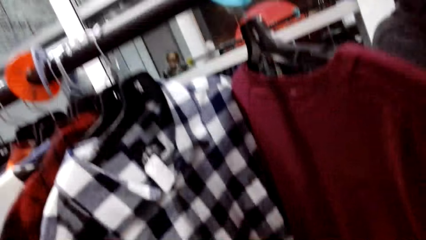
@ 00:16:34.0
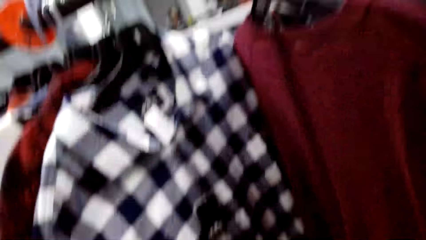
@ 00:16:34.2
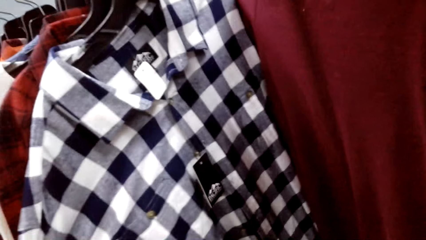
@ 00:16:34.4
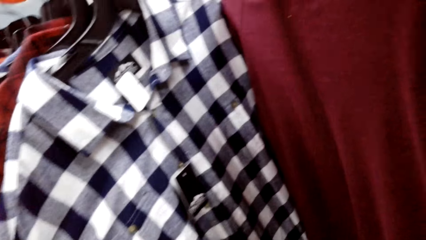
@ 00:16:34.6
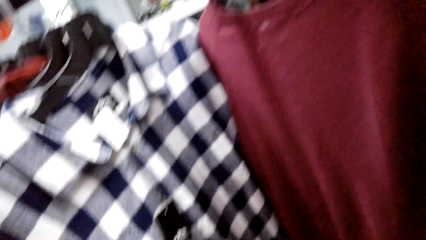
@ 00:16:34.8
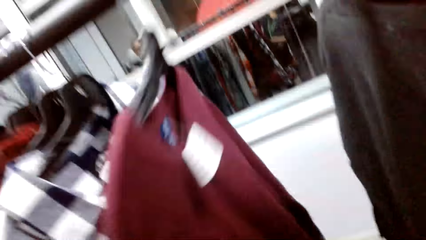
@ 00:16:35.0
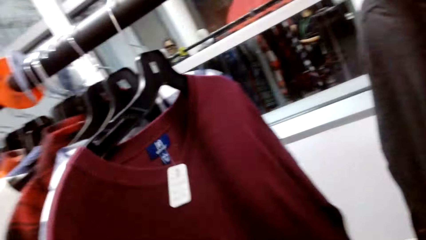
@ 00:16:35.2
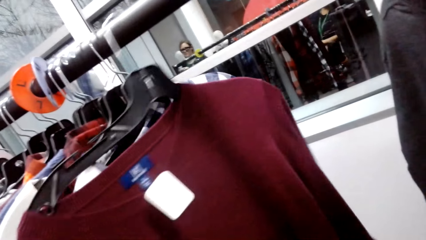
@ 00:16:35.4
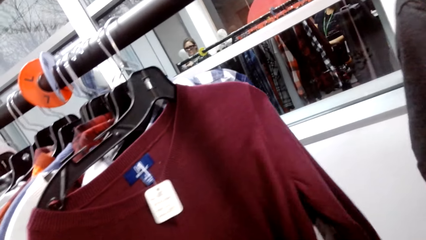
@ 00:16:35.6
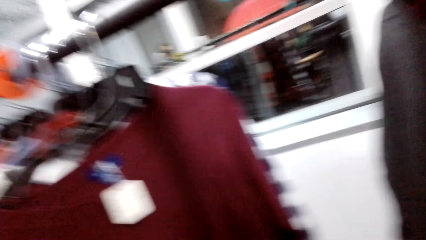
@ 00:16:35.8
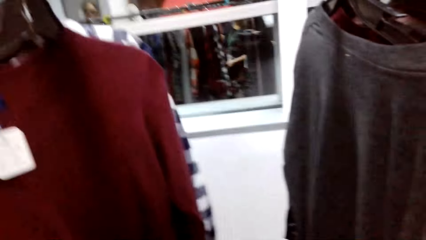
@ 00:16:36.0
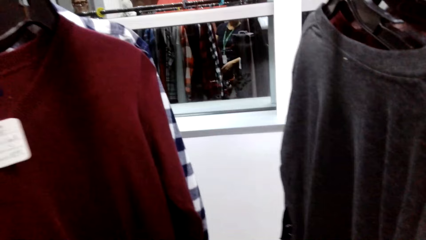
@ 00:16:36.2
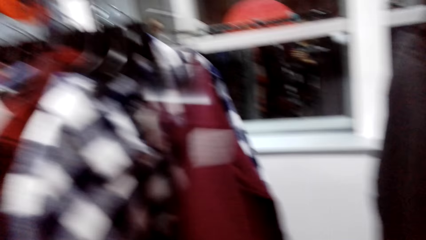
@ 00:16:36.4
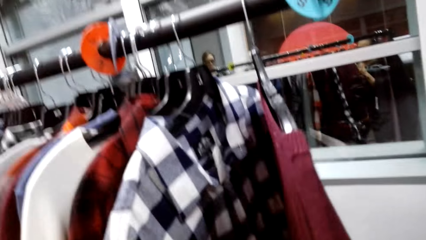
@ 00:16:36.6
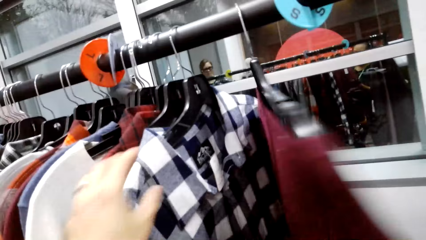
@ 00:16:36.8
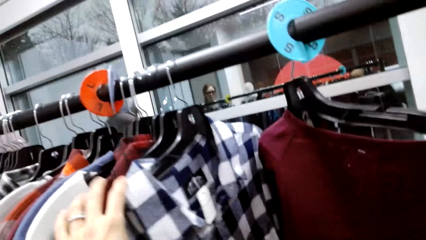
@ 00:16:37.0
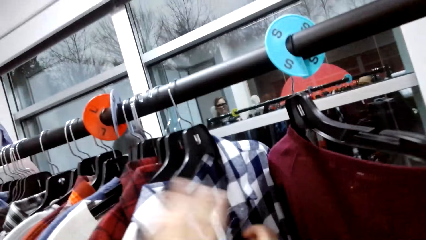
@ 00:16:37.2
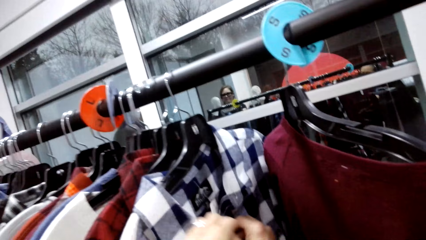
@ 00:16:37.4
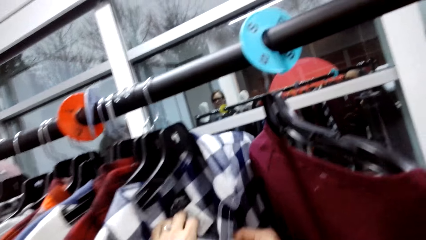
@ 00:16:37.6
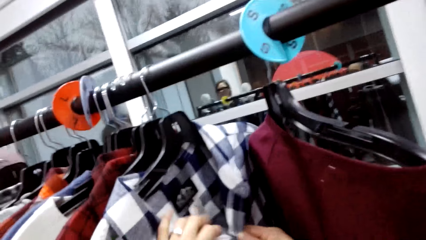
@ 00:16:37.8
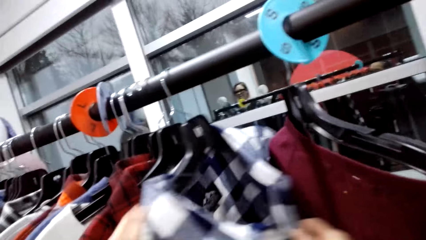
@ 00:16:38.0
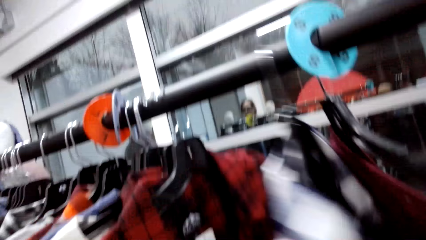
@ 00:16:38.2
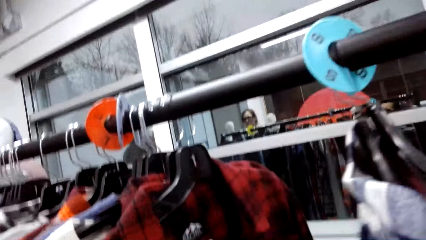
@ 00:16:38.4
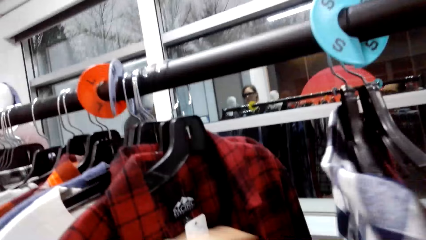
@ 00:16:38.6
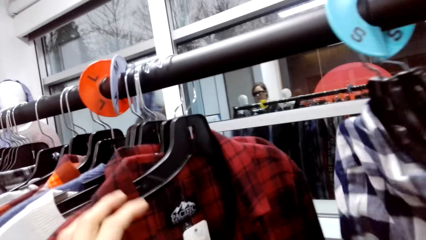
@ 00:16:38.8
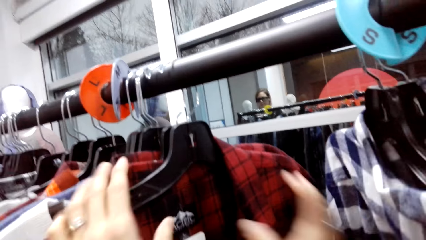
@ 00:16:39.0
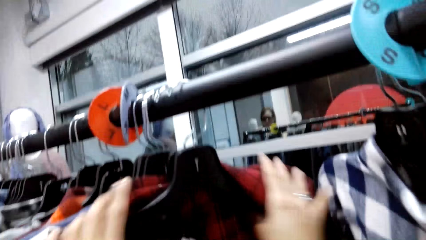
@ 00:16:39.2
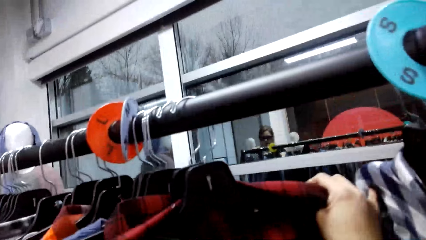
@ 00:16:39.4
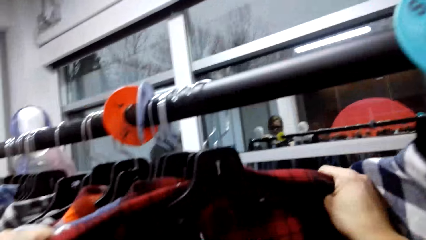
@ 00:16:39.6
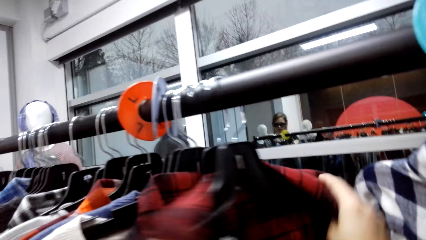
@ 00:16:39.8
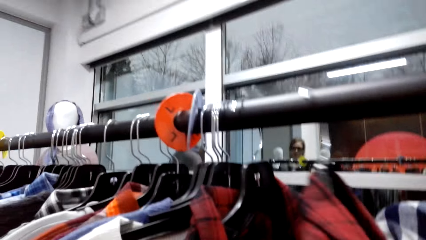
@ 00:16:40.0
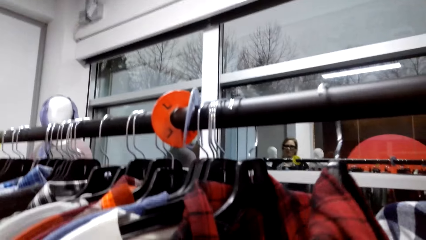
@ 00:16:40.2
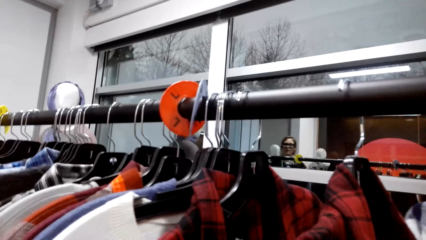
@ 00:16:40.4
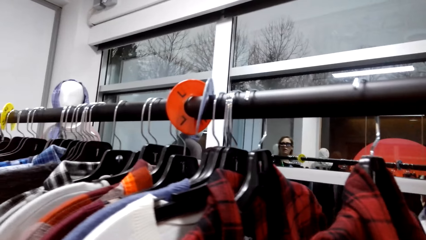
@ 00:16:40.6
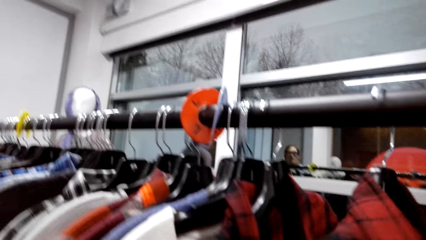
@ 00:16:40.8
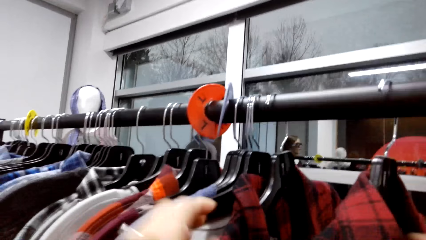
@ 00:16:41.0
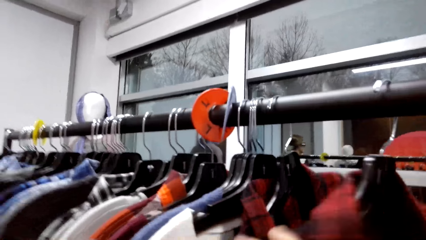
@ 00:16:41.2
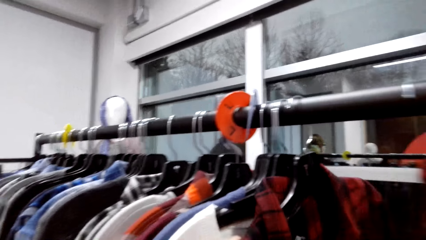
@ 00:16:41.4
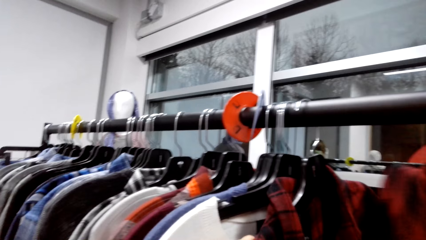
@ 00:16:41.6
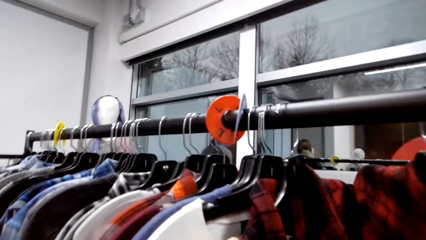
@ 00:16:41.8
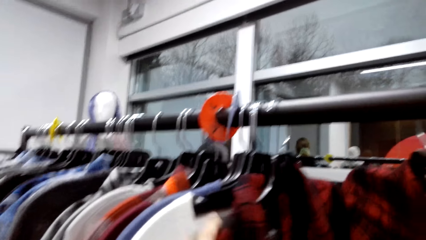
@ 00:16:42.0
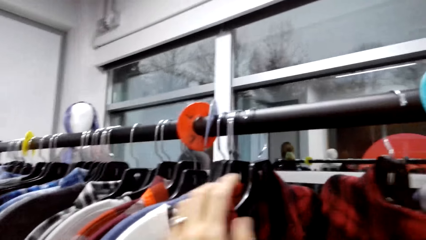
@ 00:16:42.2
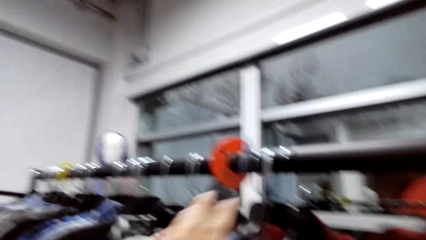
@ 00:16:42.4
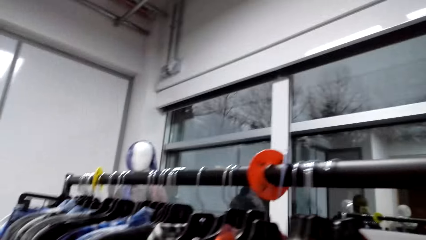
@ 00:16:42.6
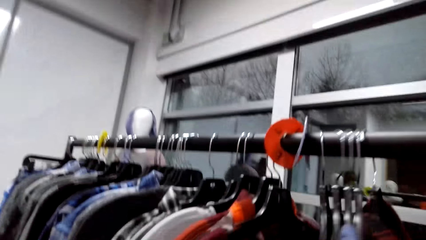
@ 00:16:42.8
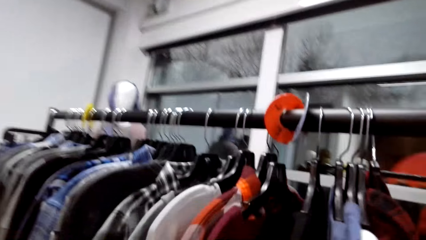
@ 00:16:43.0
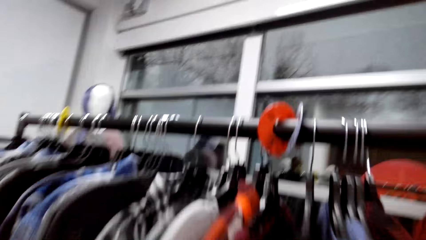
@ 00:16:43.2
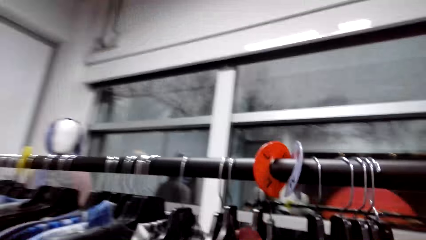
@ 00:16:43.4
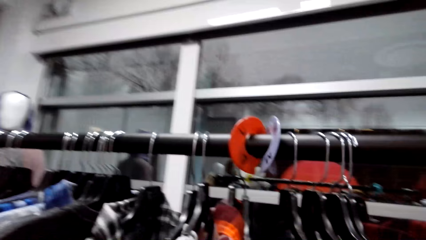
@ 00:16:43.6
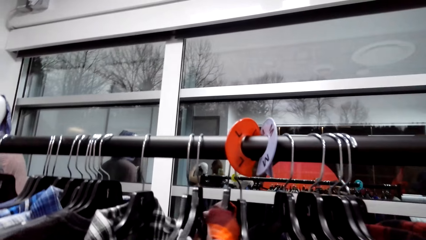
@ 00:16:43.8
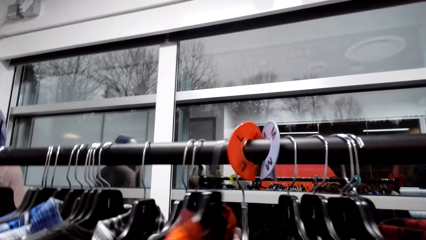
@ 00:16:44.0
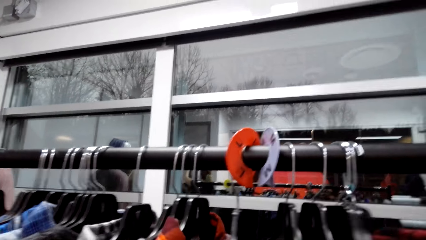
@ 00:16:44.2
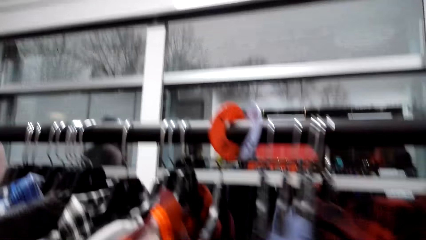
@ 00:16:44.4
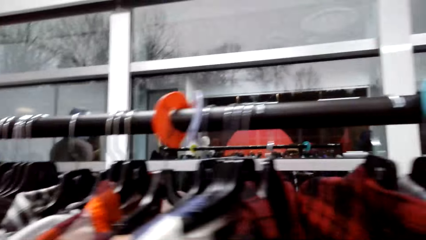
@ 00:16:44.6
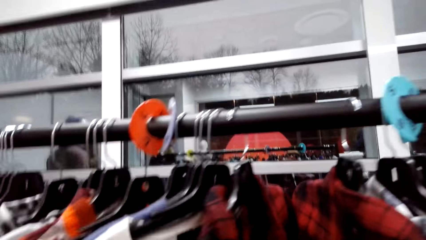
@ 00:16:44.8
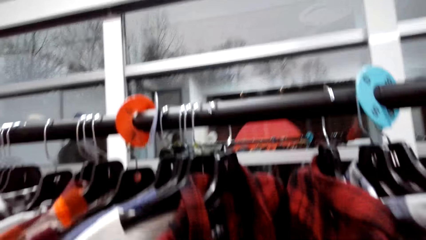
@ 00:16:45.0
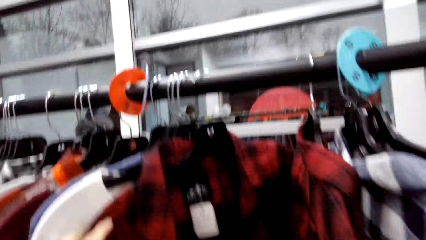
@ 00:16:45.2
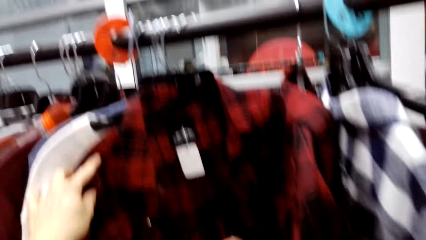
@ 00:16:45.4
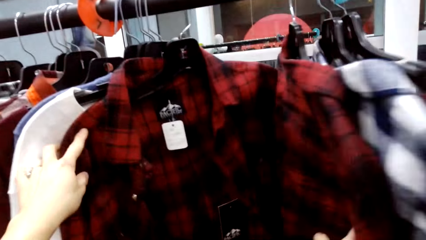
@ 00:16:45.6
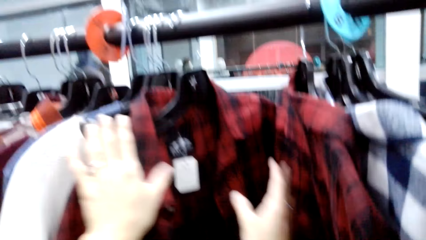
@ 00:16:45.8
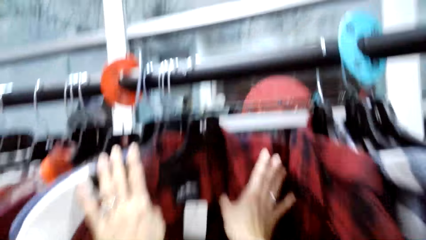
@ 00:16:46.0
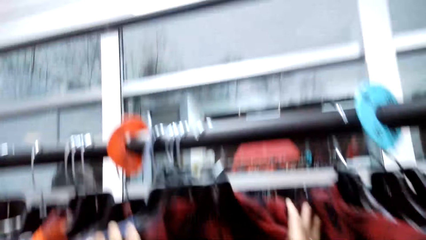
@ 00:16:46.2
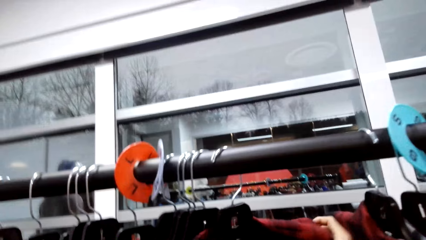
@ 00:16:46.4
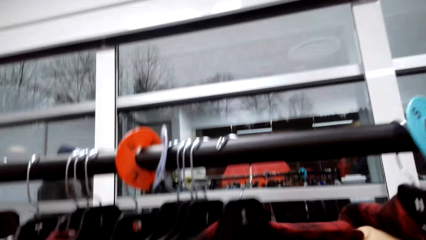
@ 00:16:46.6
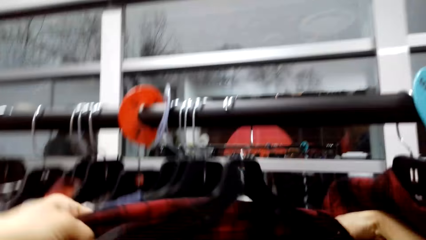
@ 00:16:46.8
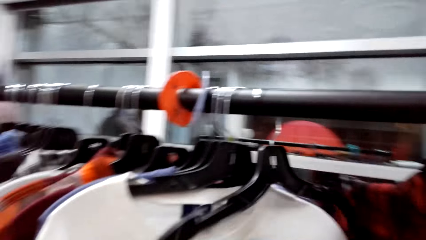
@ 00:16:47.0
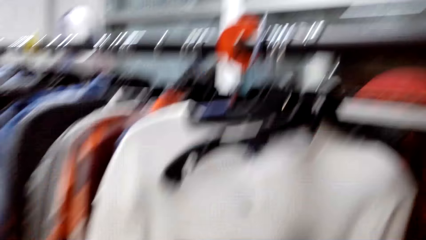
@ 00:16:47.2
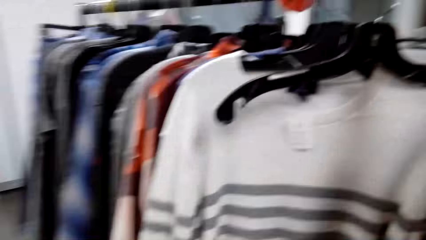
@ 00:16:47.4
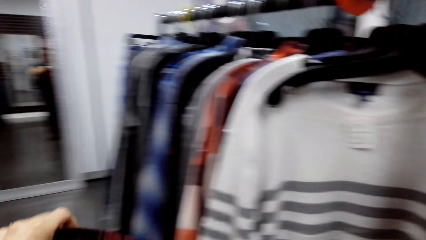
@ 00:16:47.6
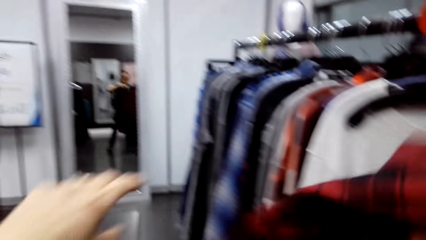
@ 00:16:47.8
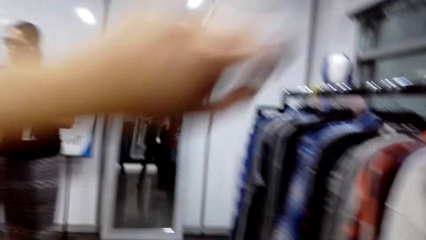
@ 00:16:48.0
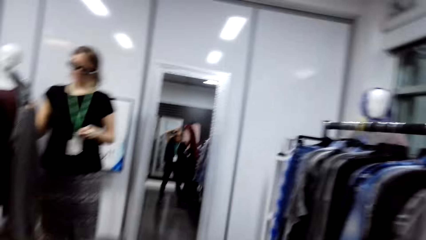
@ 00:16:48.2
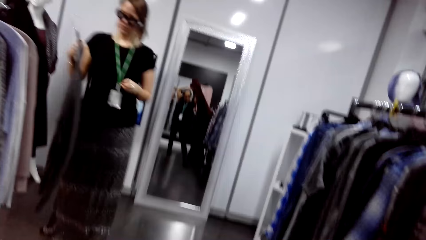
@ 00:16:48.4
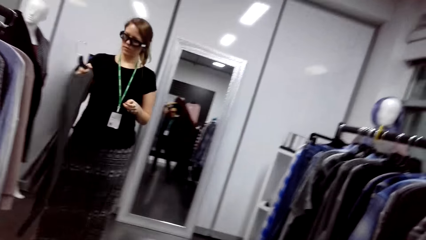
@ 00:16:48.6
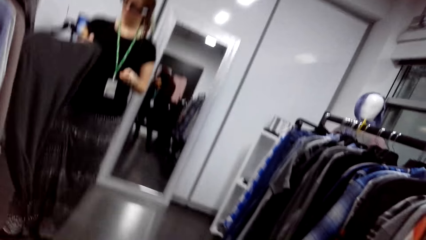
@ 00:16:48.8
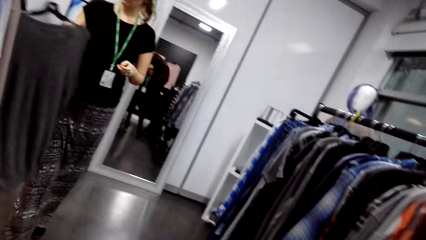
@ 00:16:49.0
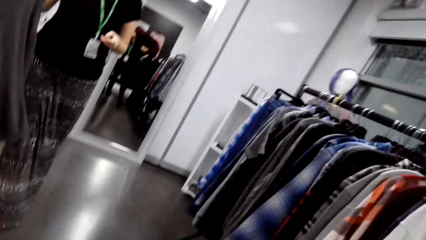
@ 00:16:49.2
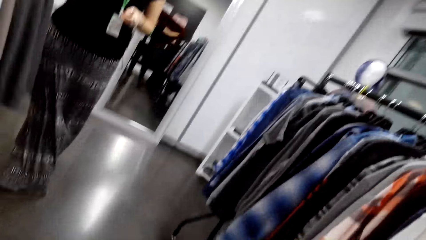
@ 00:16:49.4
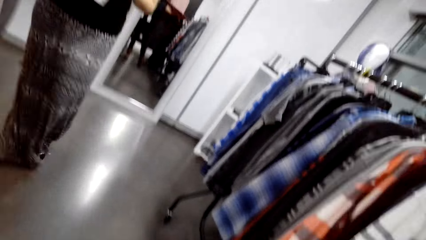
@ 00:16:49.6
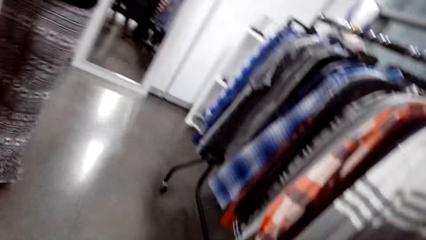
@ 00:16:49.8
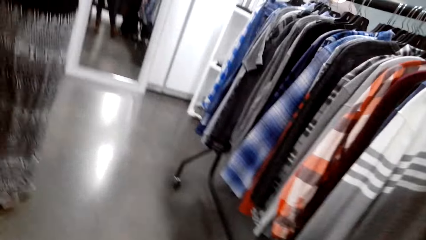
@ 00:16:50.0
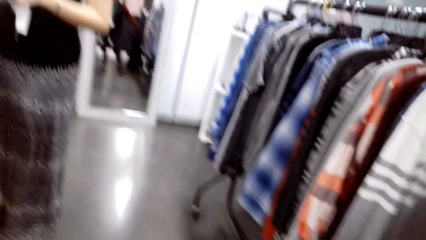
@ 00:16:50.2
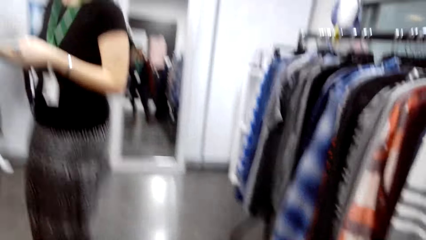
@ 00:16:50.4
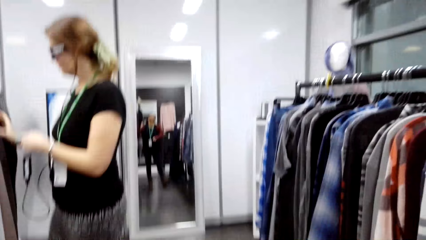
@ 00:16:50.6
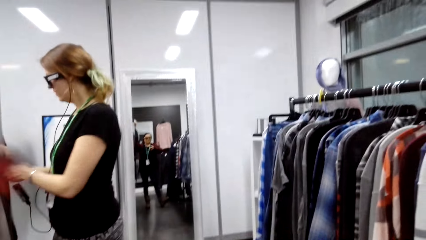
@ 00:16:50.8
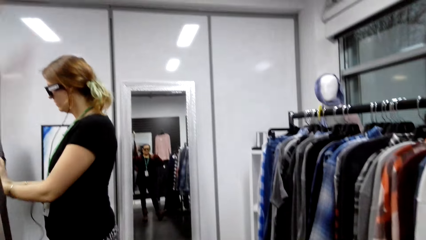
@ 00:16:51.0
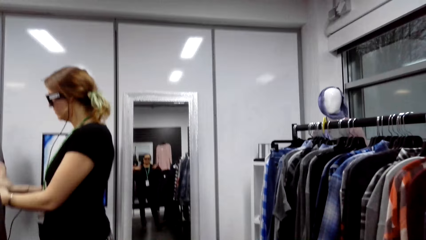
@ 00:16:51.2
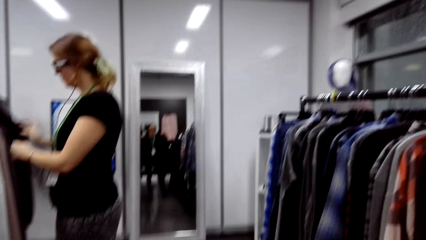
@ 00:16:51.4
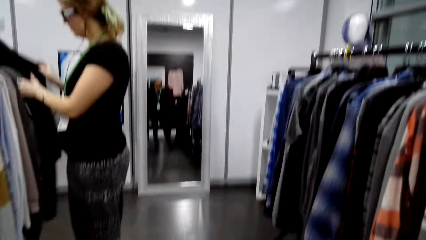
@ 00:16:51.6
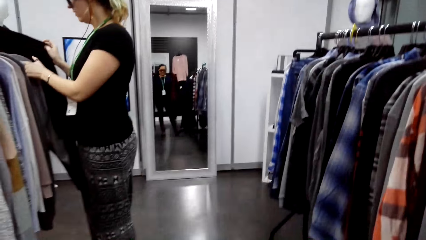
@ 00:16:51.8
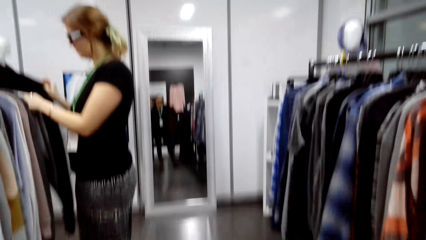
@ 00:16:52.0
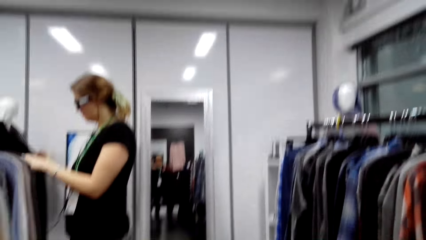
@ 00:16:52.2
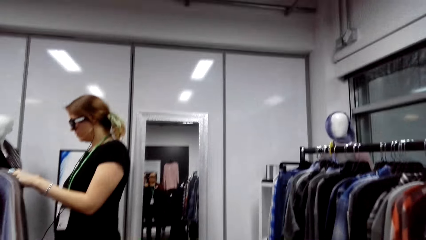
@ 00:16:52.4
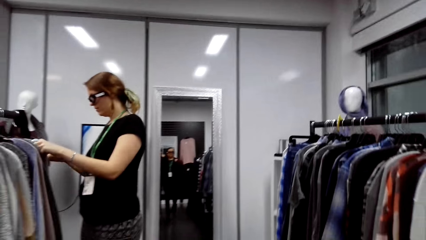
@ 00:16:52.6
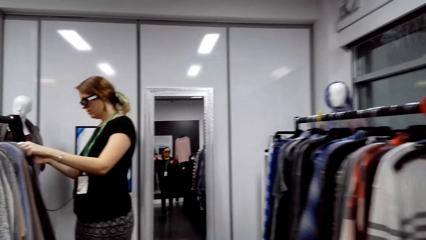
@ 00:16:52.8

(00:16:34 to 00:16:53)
The camera wearer looks at the shirts. A man talks. The camera wearer talks. They take a shirt from the hanger. The man talks. A woman walks. The camera wearer puts on the shirt. The man talks.
